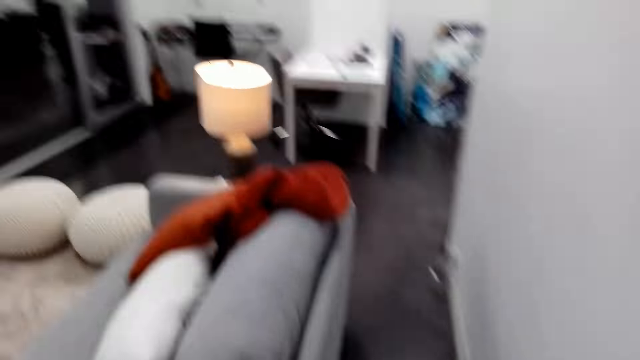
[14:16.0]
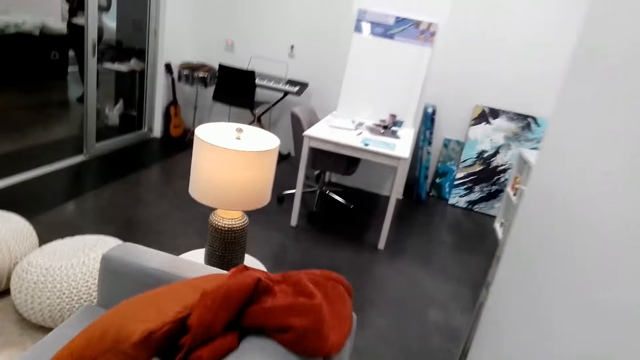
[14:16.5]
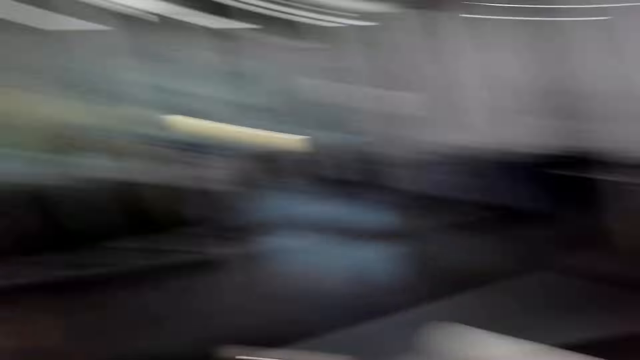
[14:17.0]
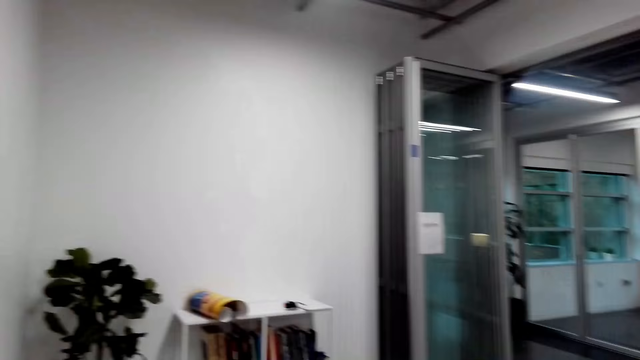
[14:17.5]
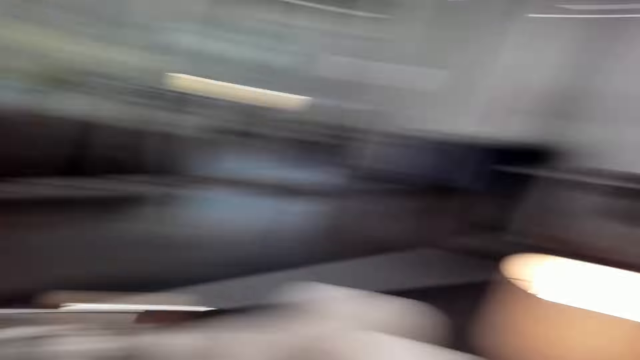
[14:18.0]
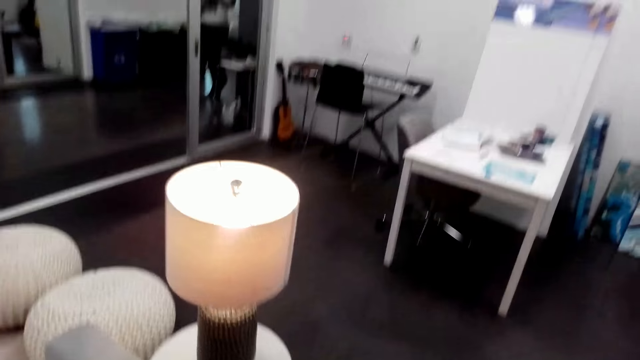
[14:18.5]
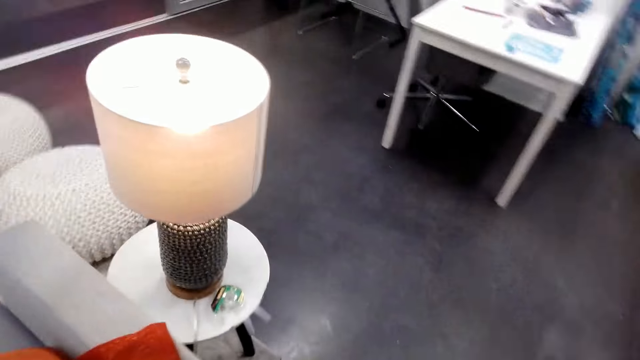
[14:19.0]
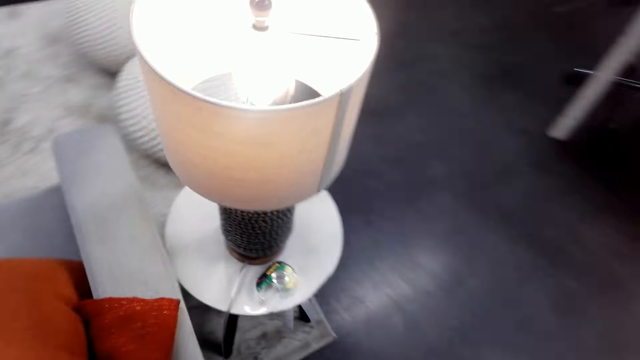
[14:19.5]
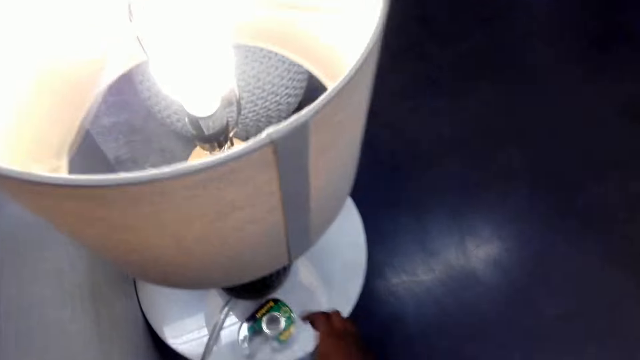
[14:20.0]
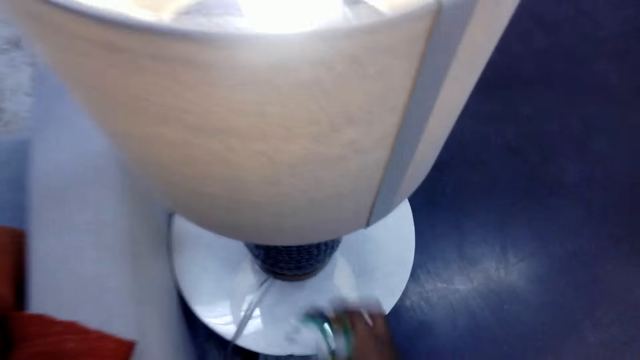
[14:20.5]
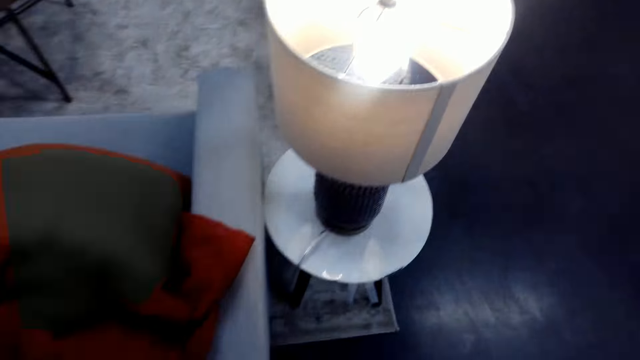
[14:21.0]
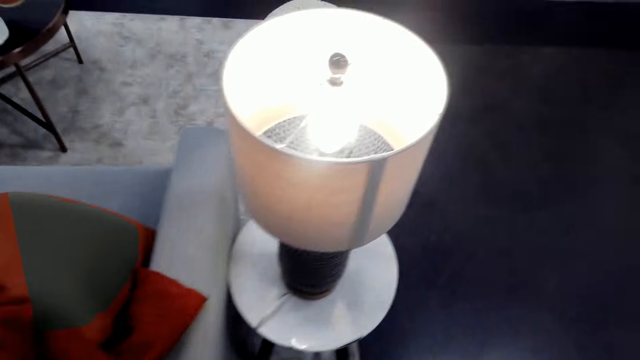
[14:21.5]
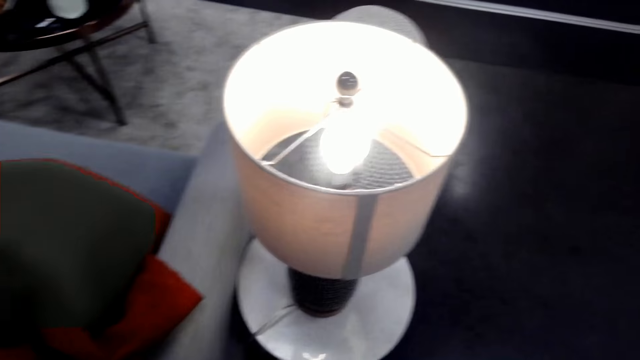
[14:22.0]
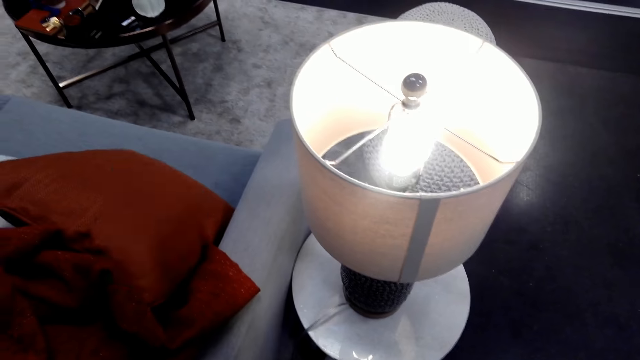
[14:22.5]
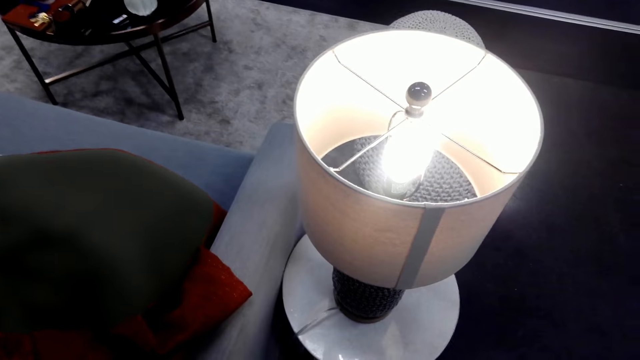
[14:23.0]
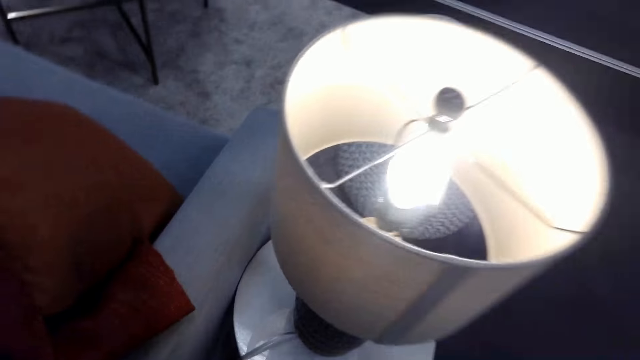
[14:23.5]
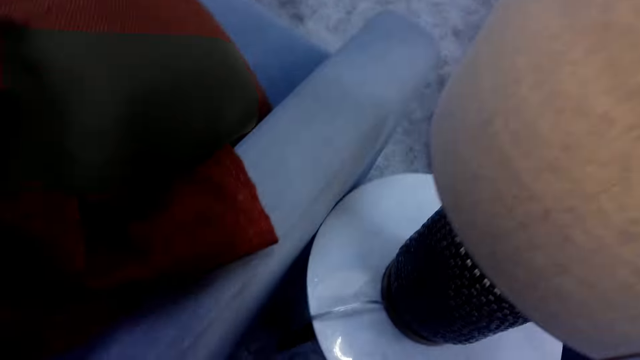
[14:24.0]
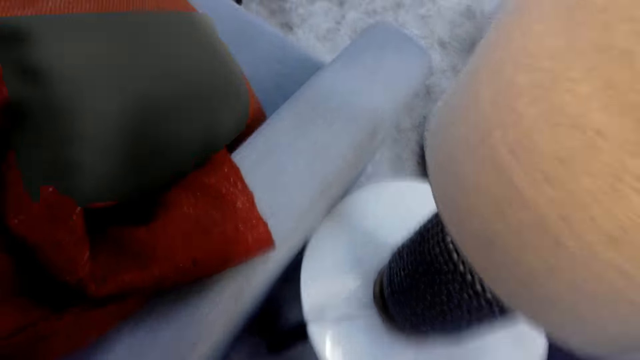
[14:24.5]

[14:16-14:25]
The camera wearer walks towards the lamp stool. They pick up the masking tape.

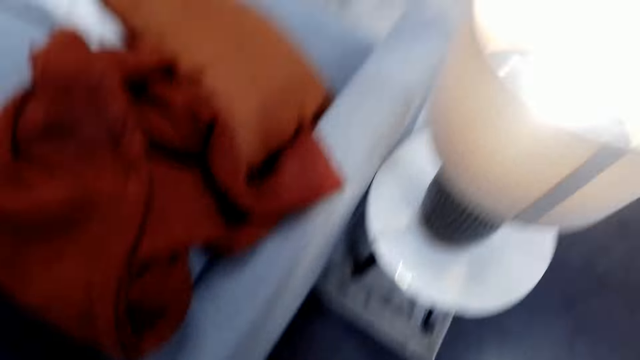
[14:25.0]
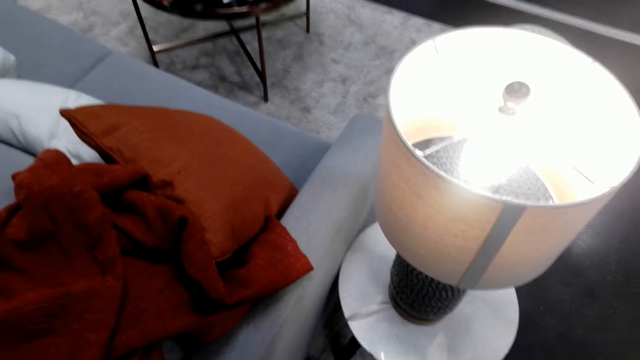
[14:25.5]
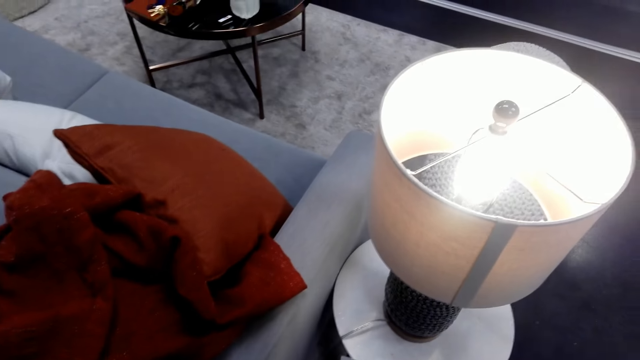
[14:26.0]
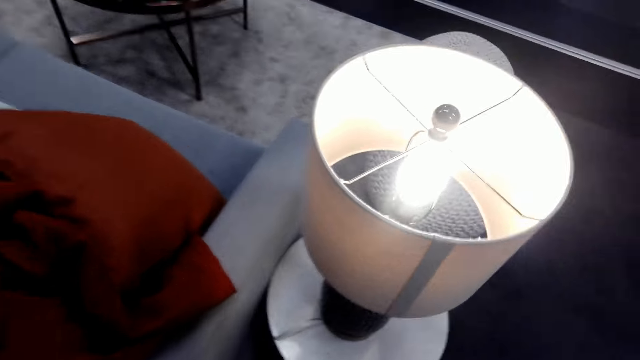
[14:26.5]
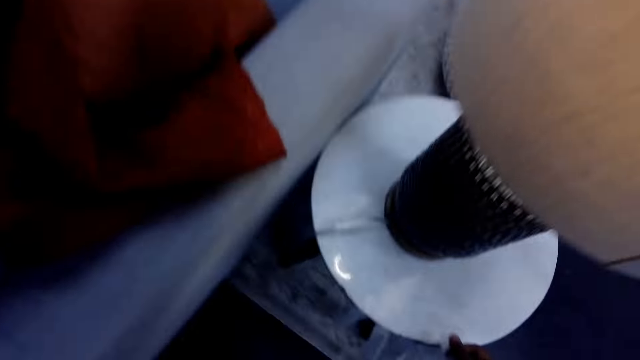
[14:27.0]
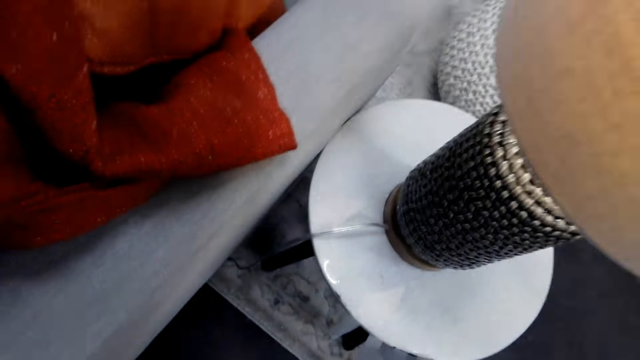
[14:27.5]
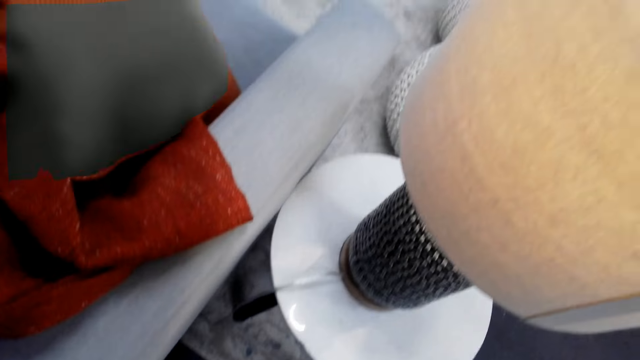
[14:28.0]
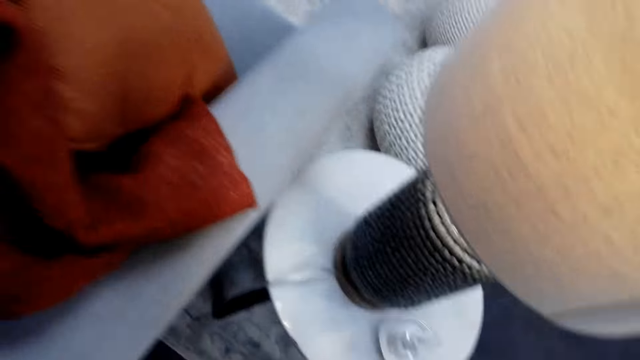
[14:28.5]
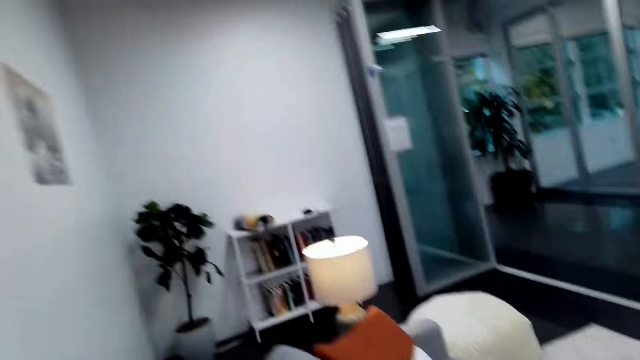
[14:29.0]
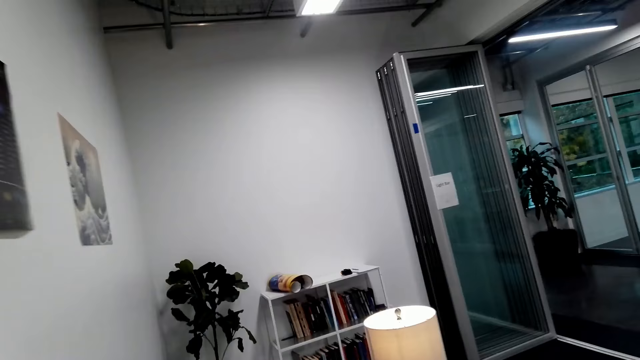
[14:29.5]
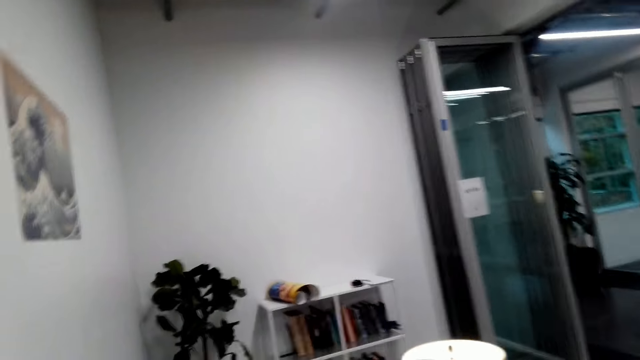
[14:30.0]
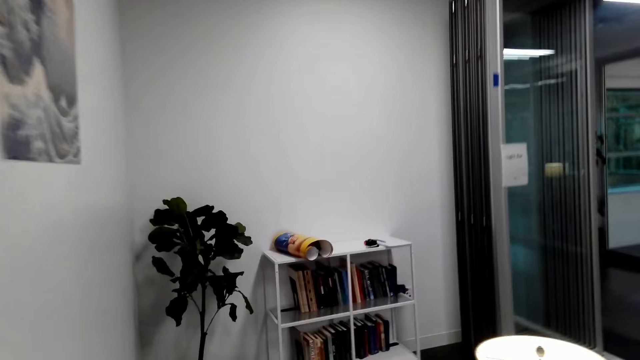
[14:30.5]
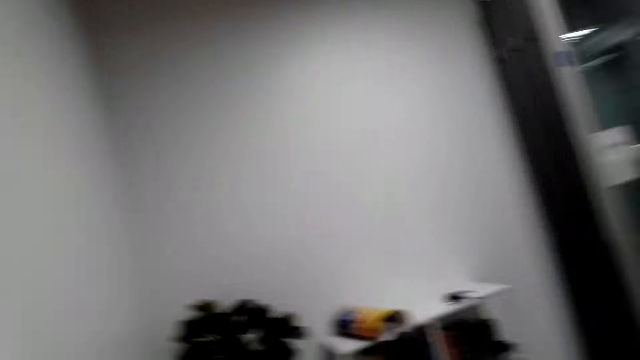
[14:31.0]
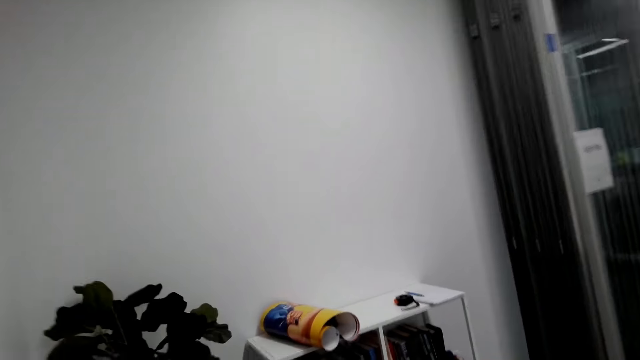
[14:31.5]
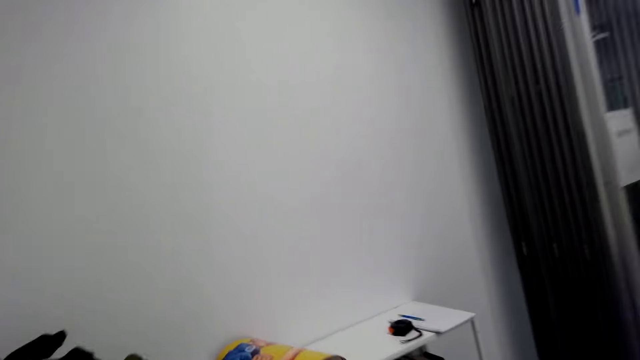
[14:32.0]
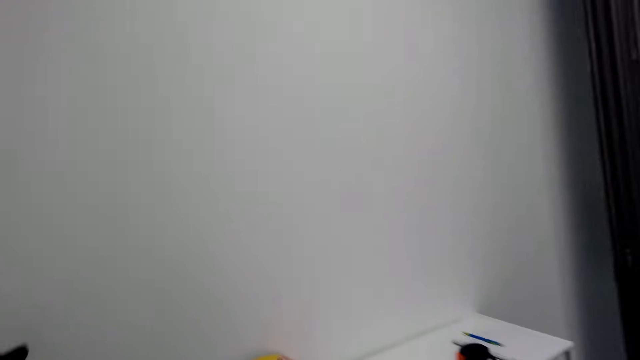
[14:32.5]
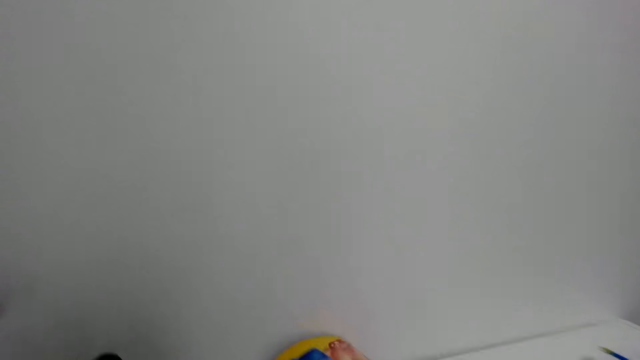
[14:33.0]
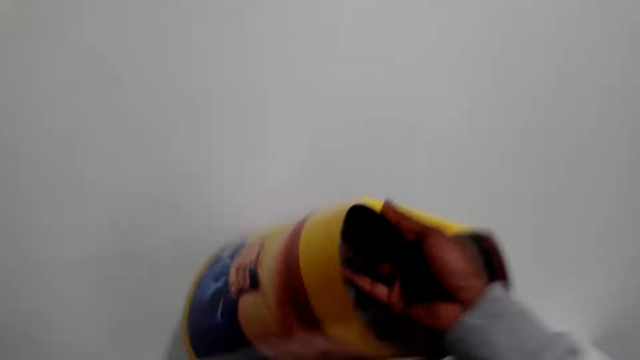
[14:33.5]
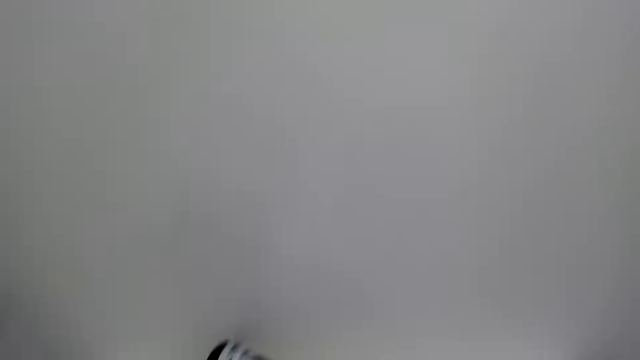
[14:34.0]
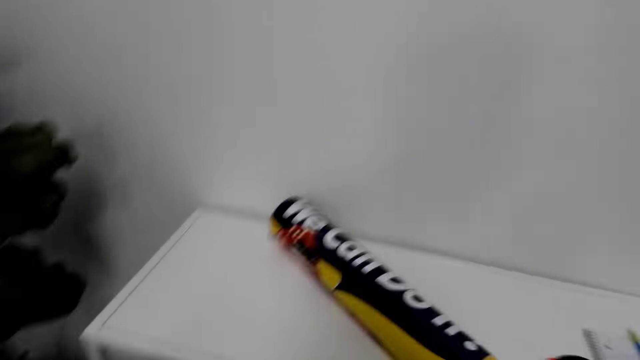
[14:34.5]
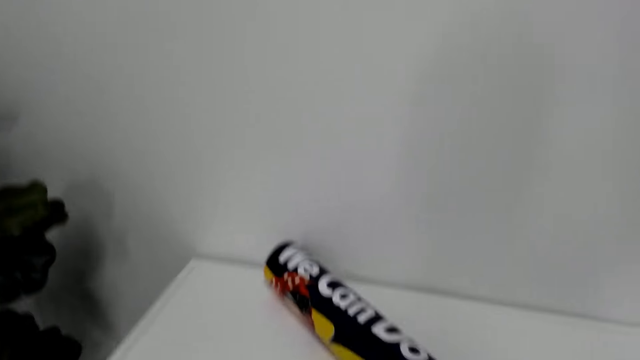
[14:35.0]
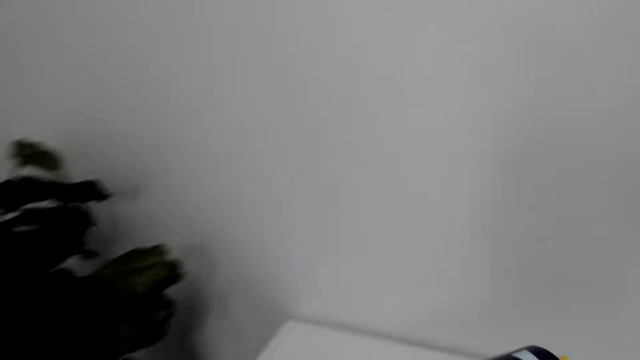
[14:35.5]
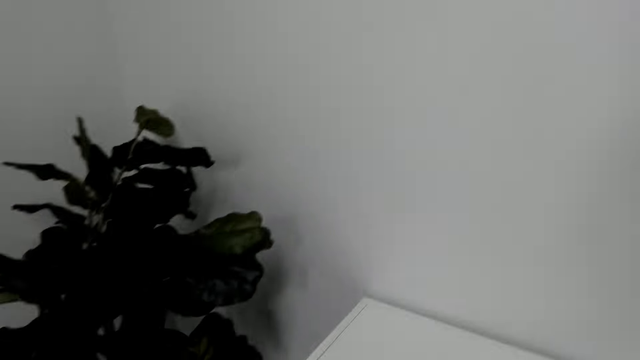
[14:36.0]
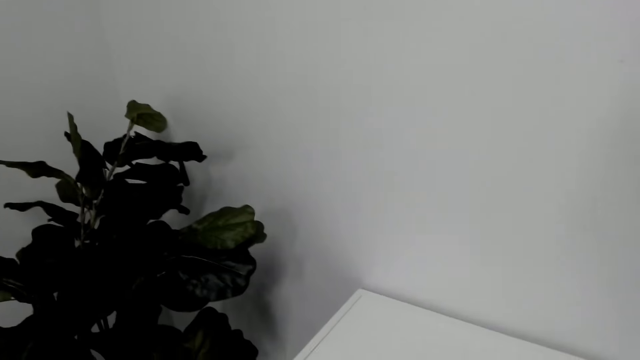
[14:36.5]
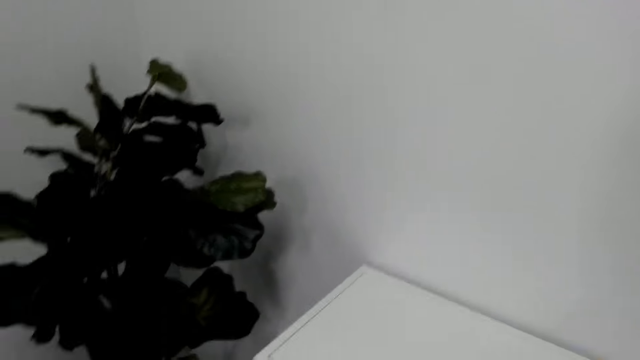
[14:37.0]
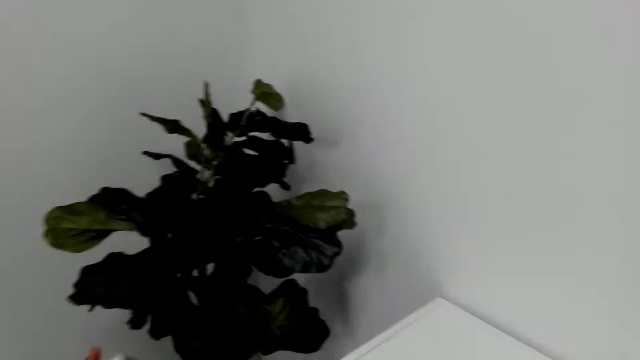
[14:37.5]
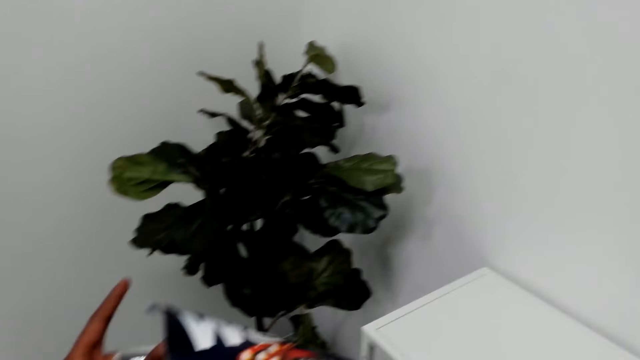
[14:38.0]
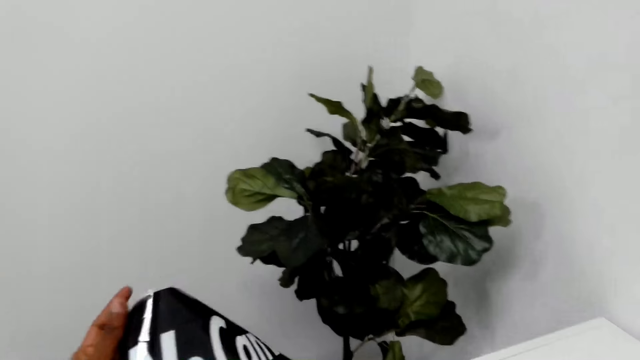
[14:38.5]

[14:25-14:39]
The camera wearer places a piece of masking tape on the lamp stool. They place the masking tape on the lamp stool. They walk towards the book shelves, pick up a poster, and straighten the art paper on the table.
